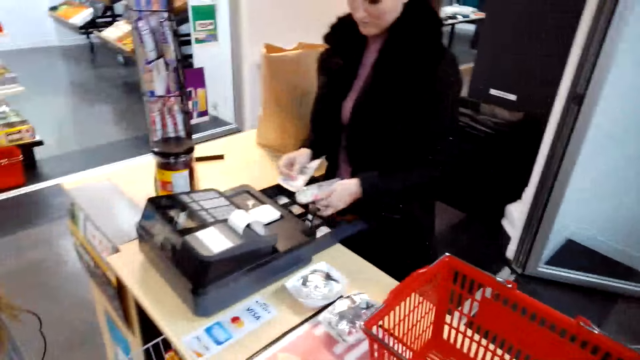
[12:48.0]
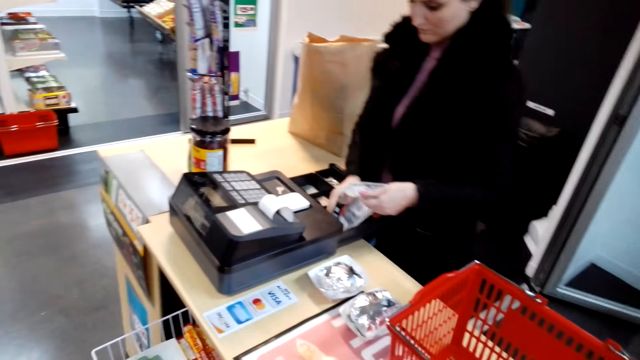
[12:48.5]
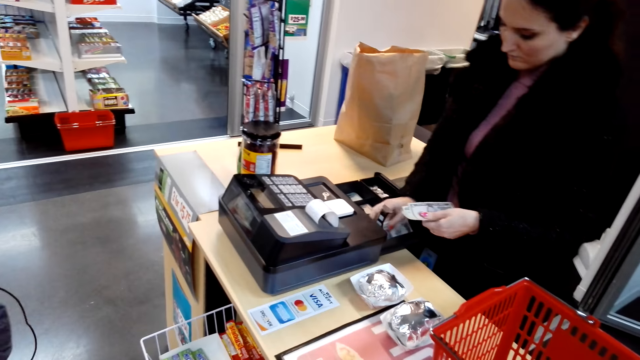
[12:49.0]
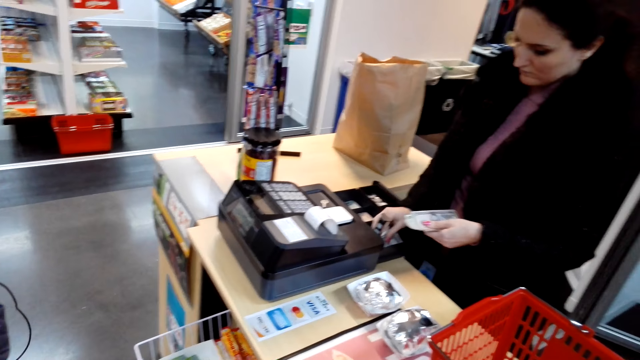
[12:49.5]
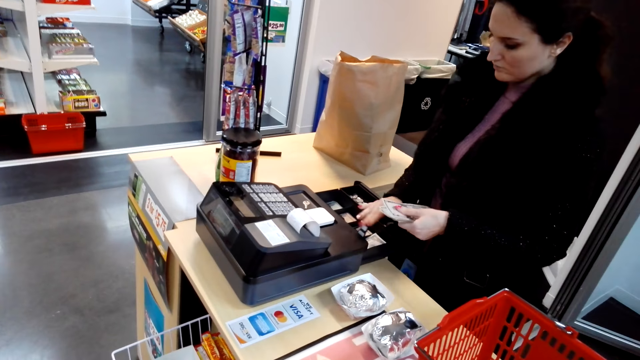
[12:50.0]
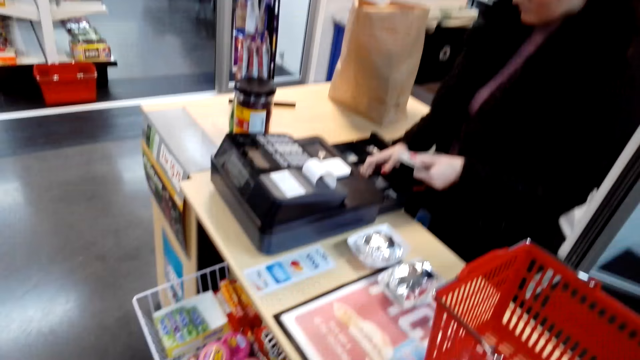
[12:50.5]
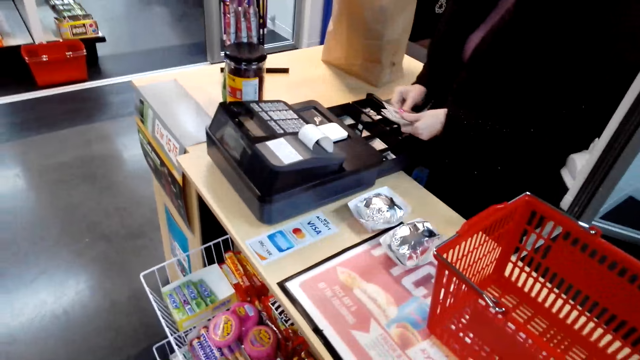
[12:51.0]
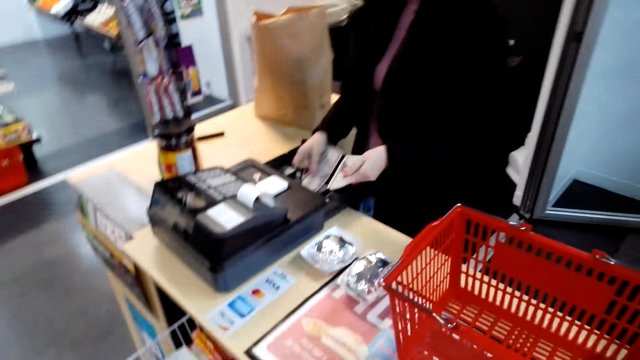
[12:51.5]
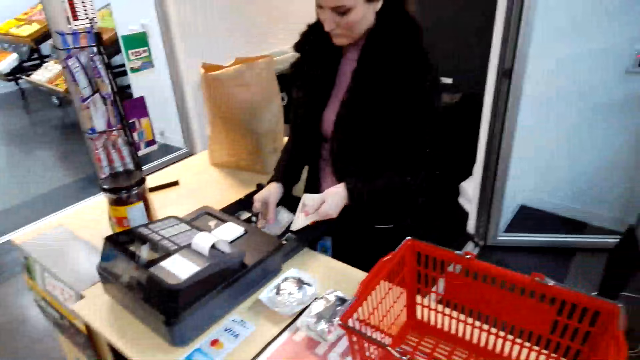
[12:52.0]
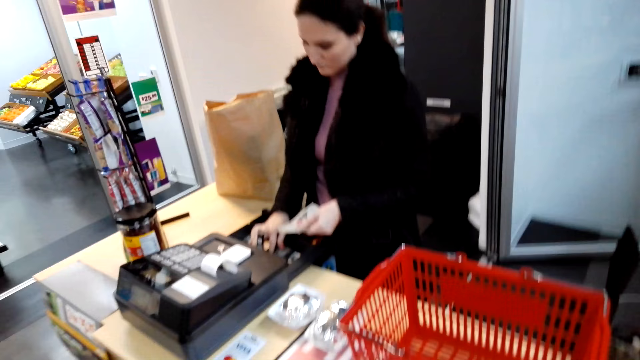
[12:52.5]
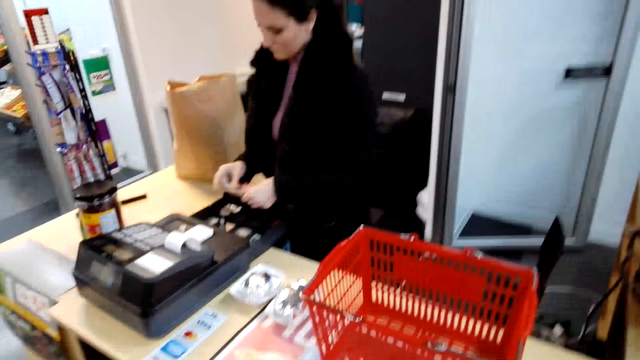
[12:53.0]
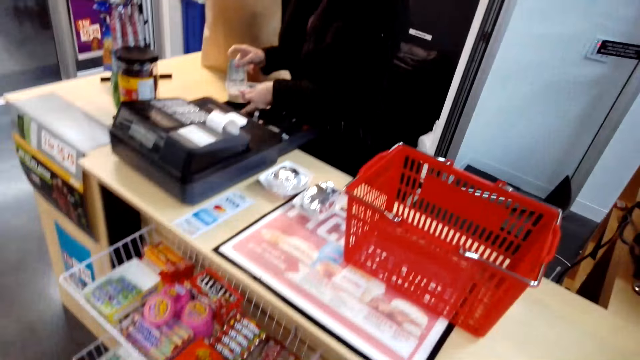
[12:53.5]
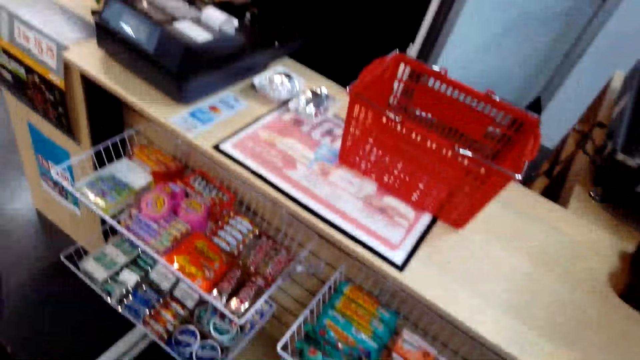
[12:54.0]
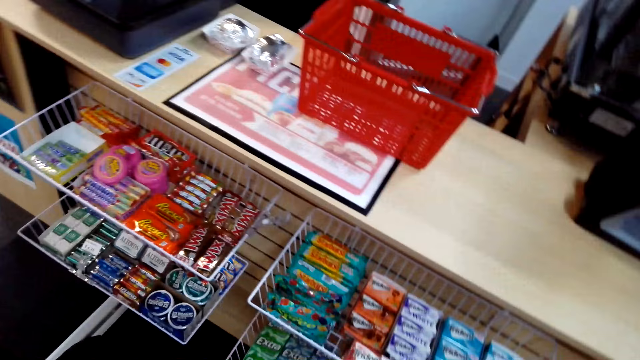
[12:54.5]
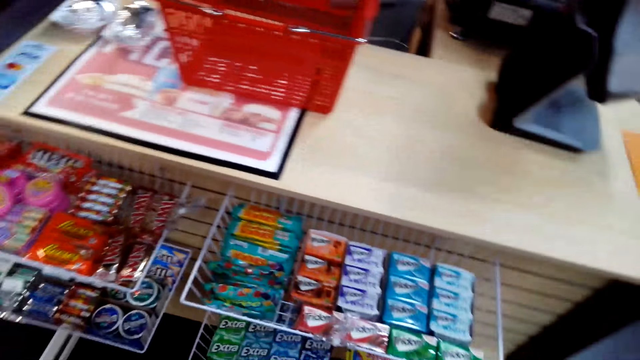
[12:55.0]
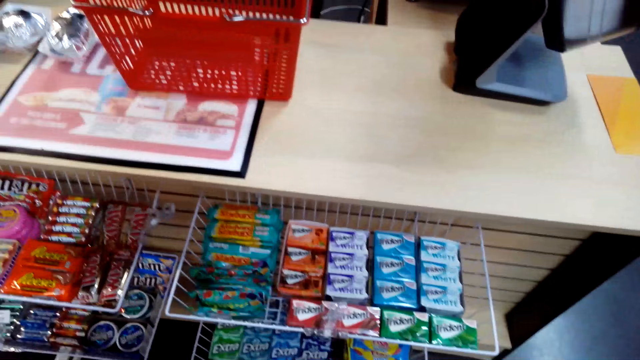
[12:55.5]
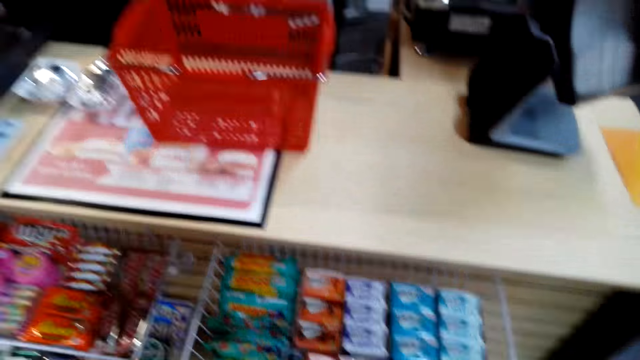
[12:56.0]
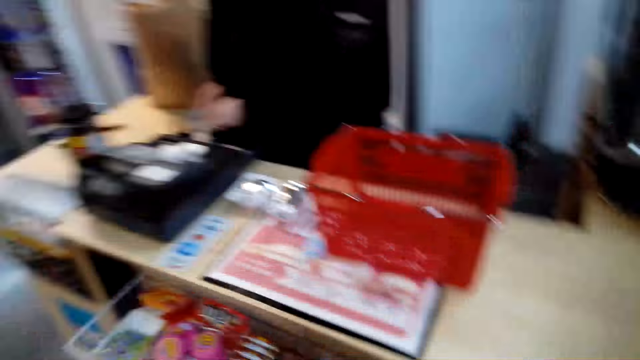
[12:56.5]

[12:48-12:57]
The other lady puts the money in the drawer.

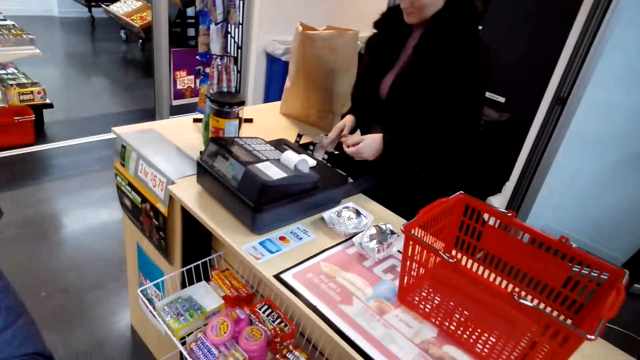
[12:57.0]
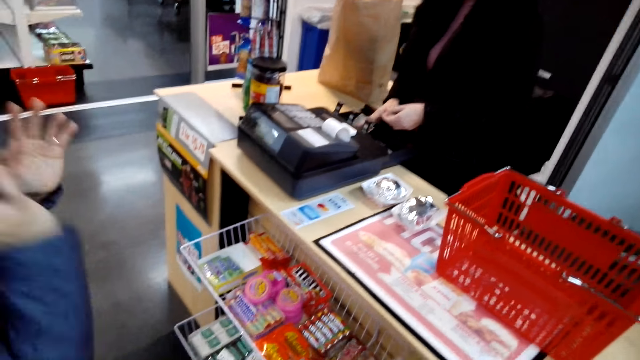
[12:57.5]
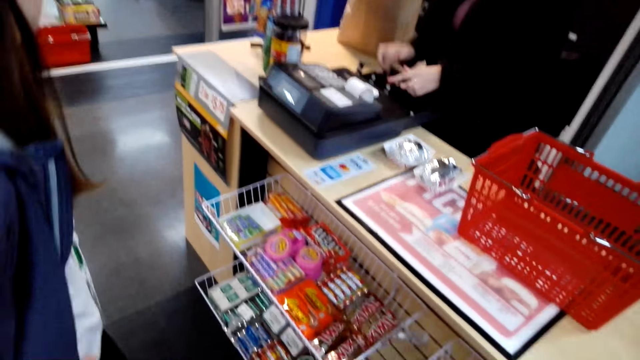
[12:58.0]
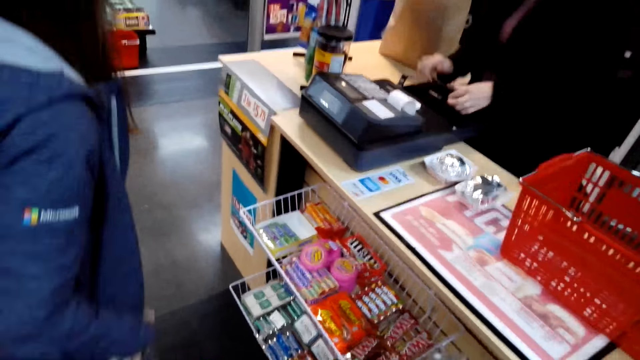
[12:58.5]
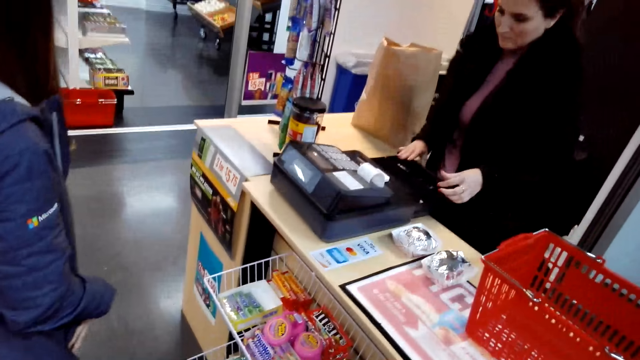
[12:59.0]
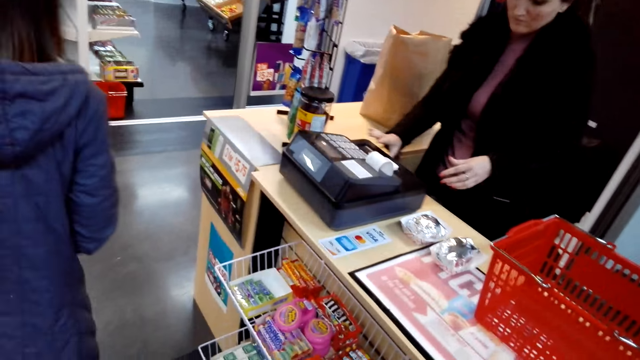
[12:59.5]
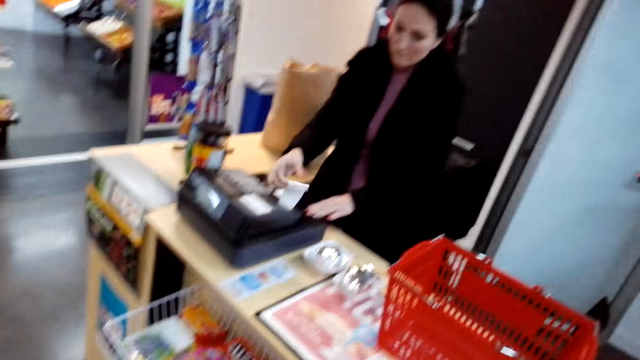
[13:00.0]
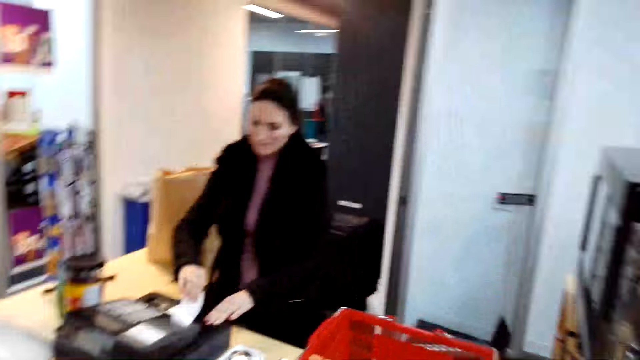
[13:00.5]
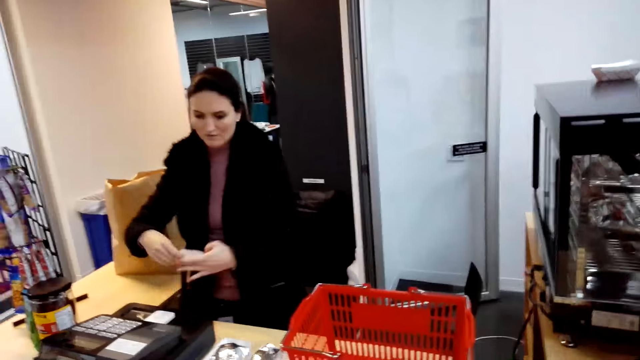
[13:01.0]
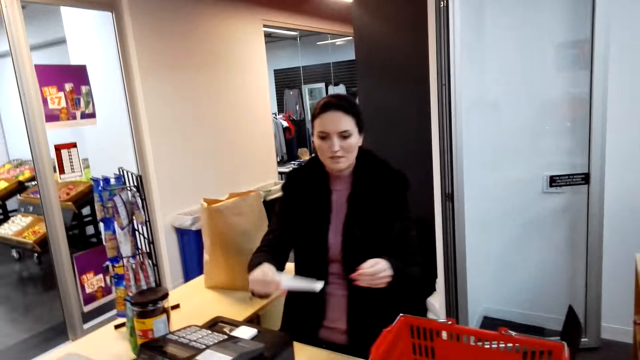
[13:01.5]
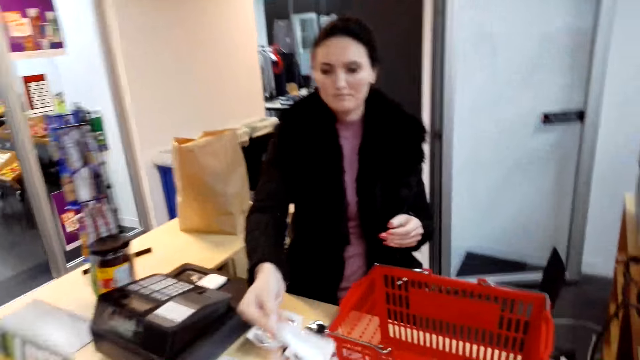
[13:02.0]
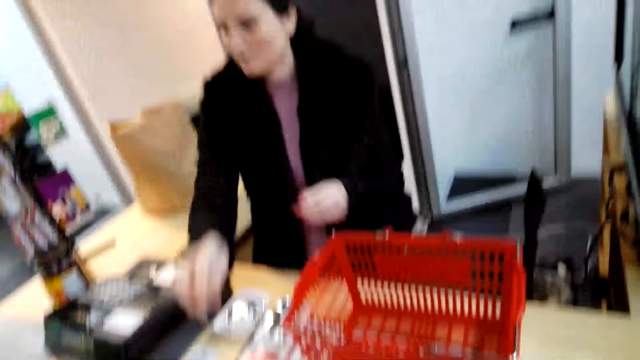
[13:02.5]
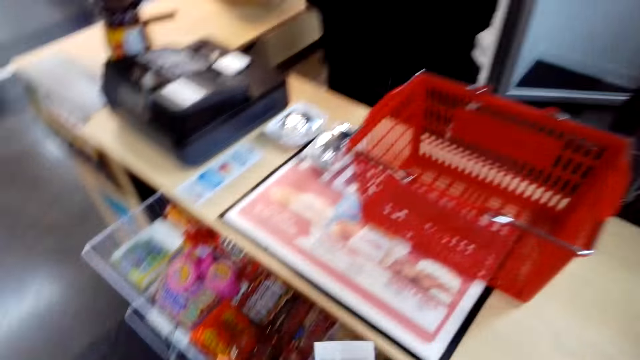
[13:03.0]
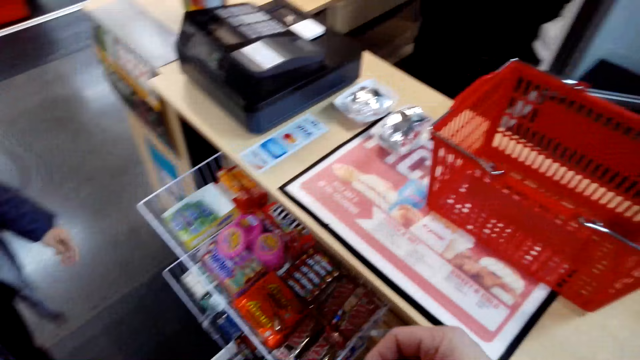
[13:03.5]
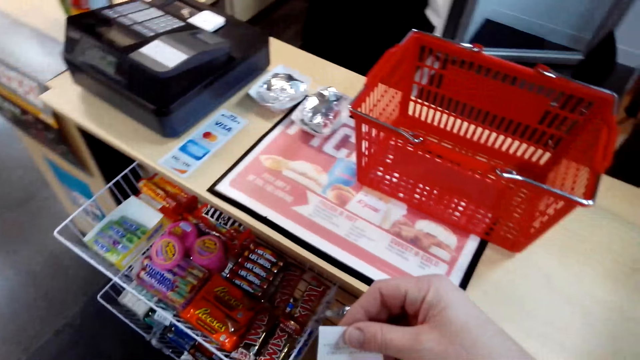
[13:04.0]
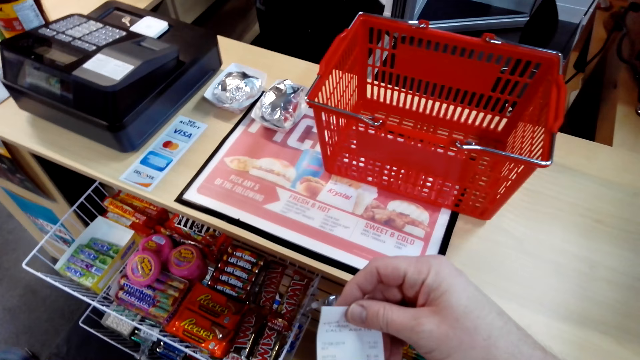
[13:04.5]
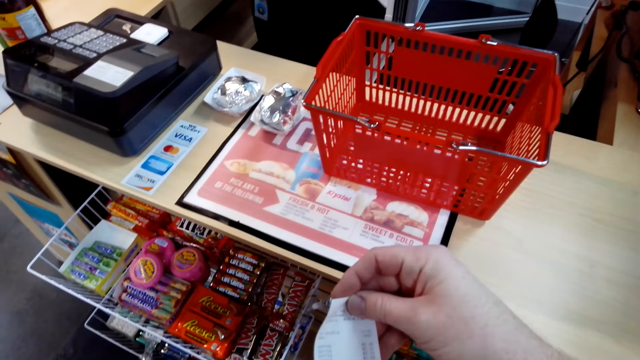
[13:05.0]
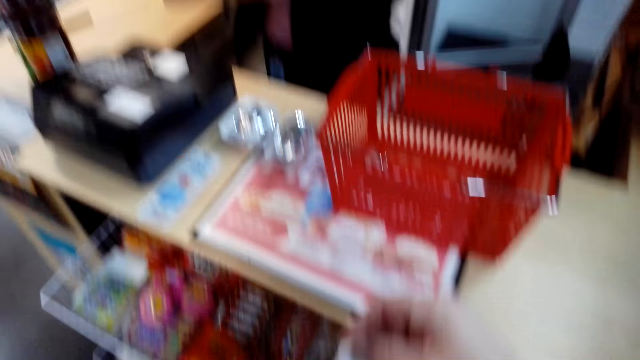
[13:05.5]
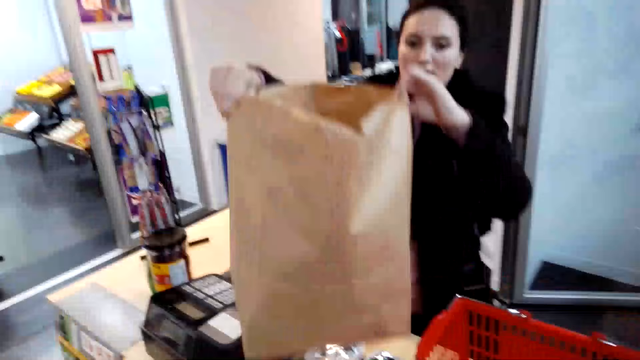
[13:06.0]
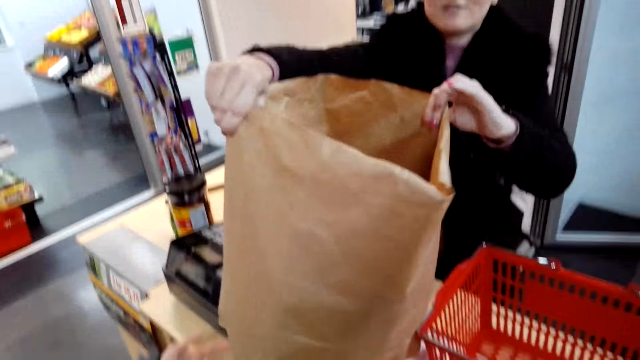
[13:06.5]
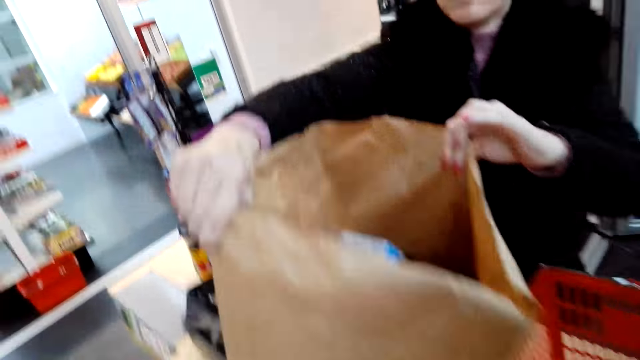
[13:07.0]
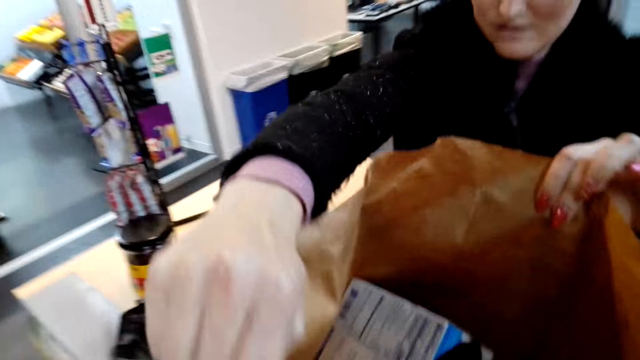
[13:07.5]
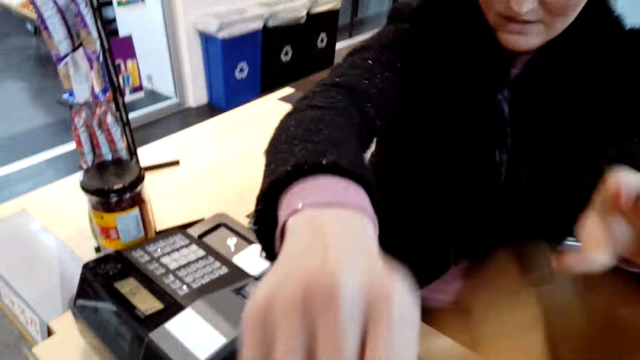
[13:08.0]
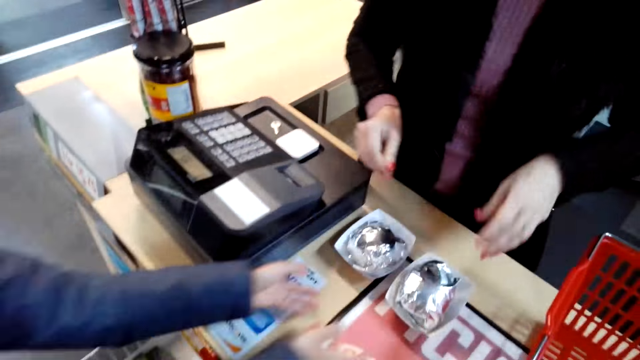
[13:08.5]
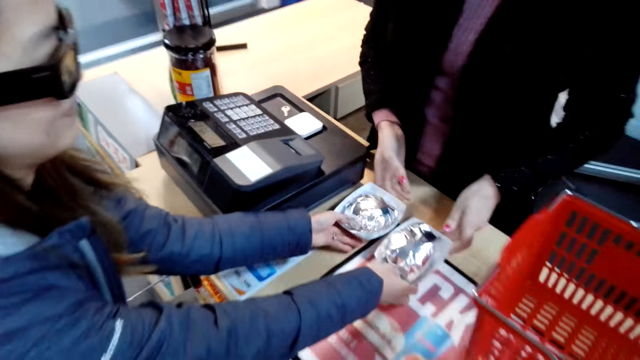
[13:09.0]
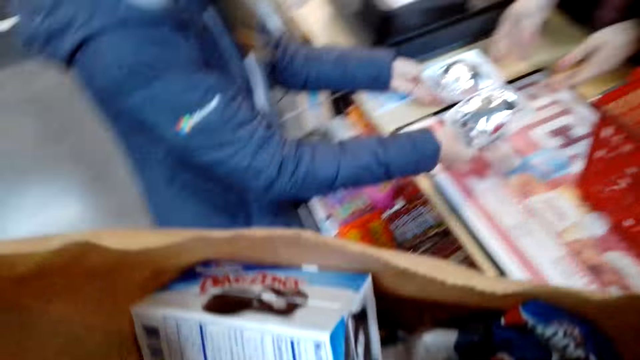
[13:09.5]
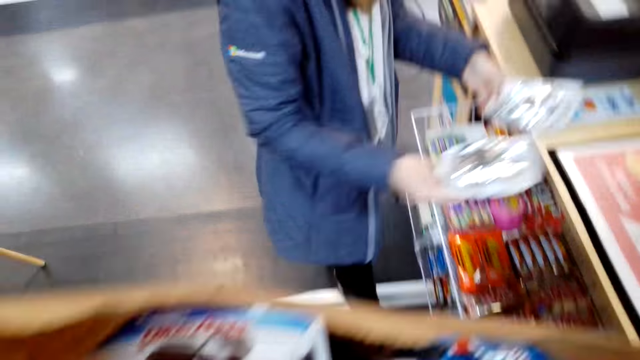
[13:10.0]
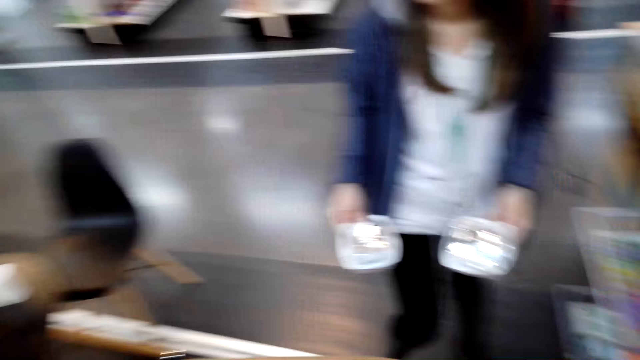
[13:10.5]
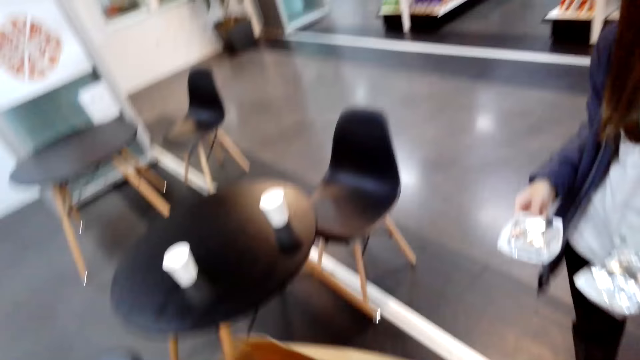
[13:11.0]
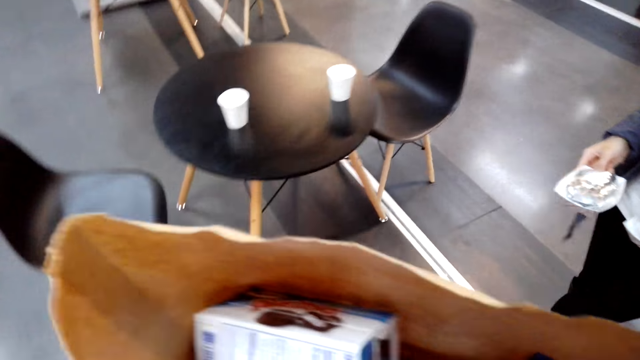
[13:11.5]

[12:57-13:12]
A lady lowers her hands from something. The lady walks in the store. Another lady closes the drawer. The other lady tears a receipt from the cash register. The other lady hands the camera wearer the receipt. The camera wearer takes the receipt from the other lady. They look at the receipt. The other lady hands the carrier or khaki bag with the items to the camera wearer. The other lady hands the first lady items on the desk. The camera wearer carries the bag. The first lady takes the items from the table.
